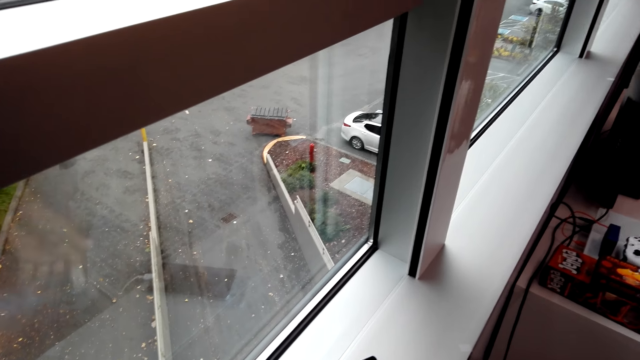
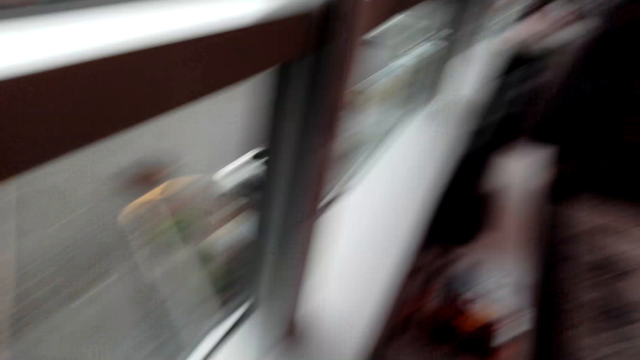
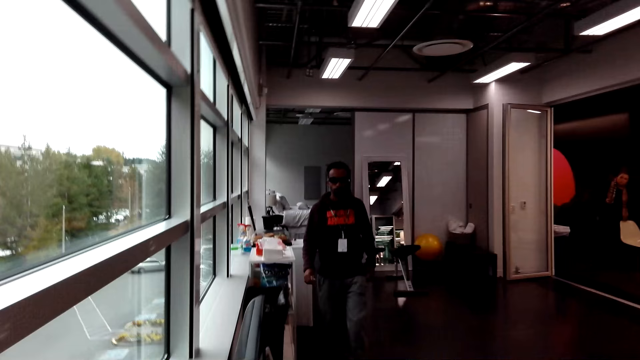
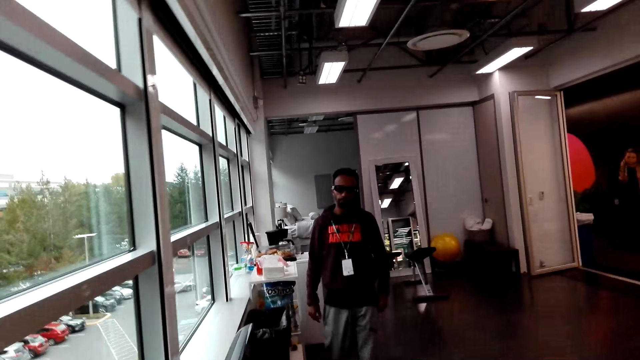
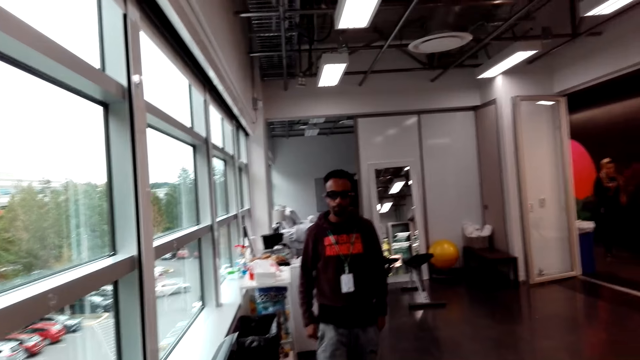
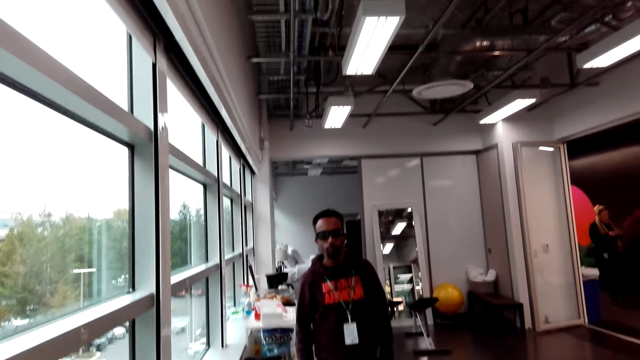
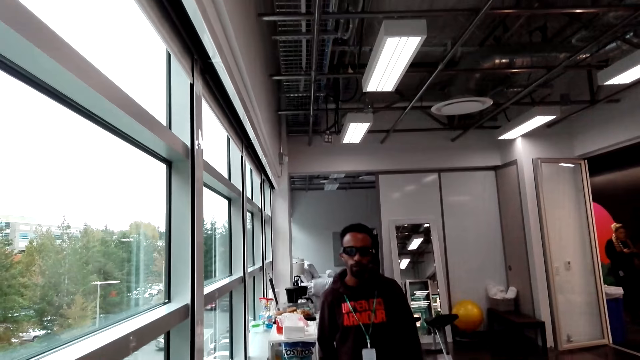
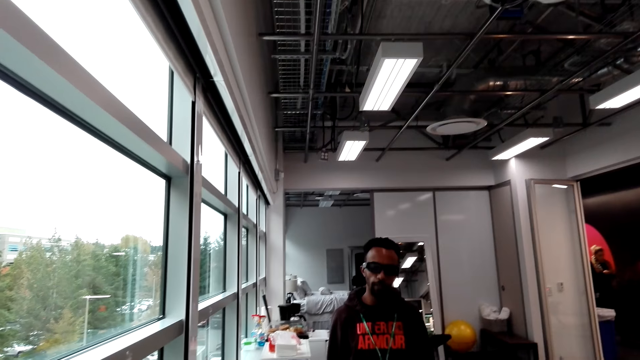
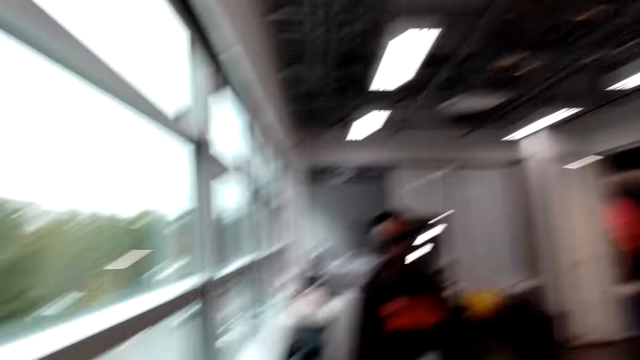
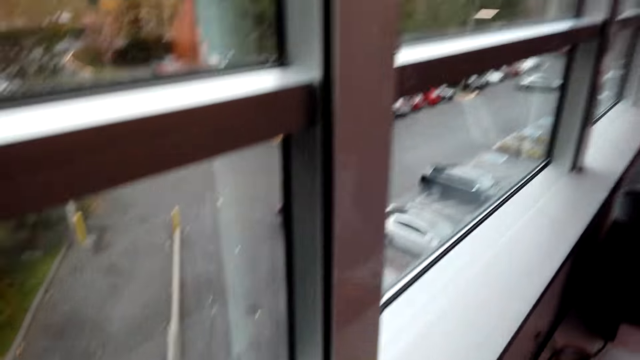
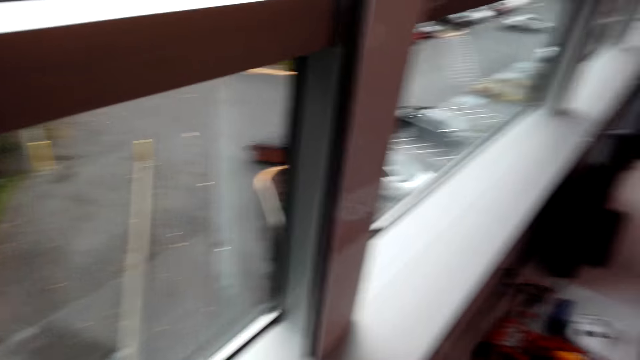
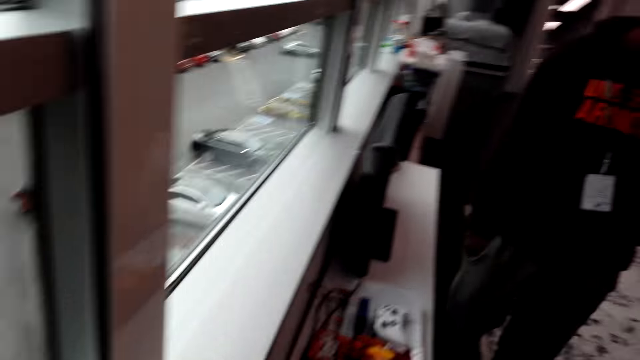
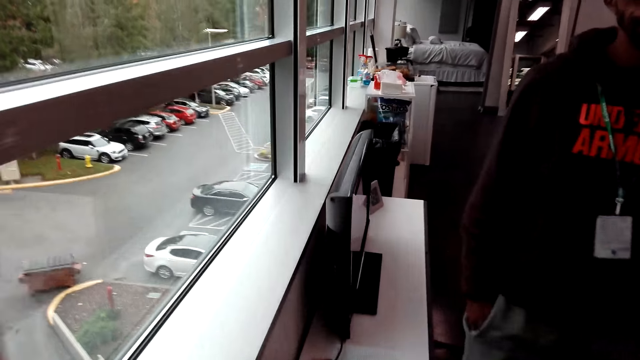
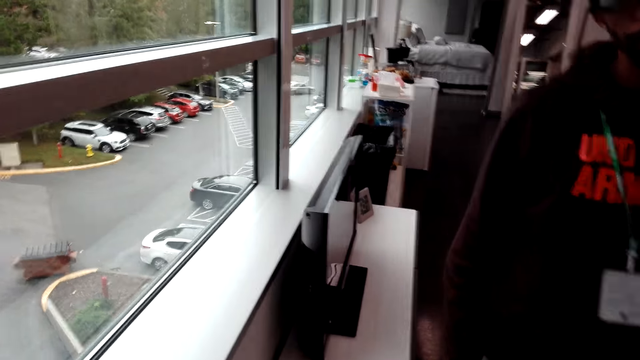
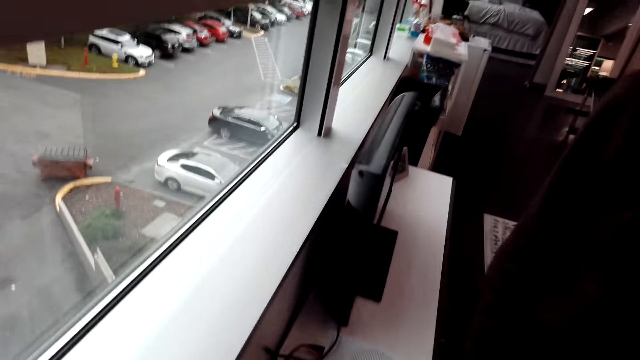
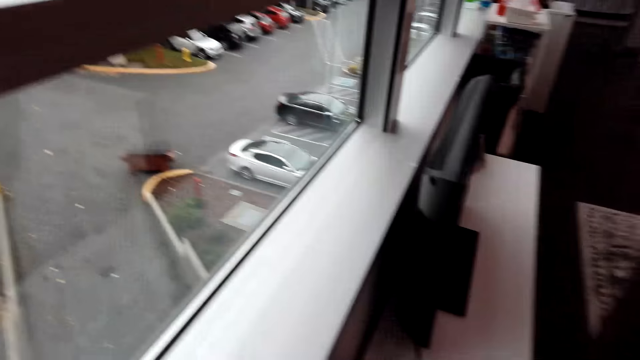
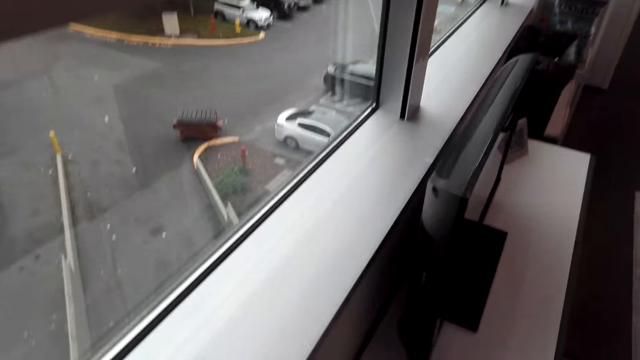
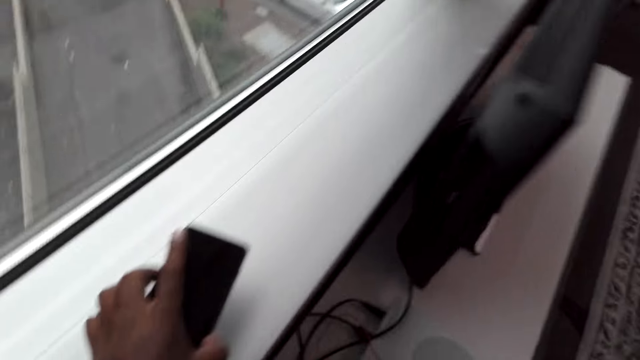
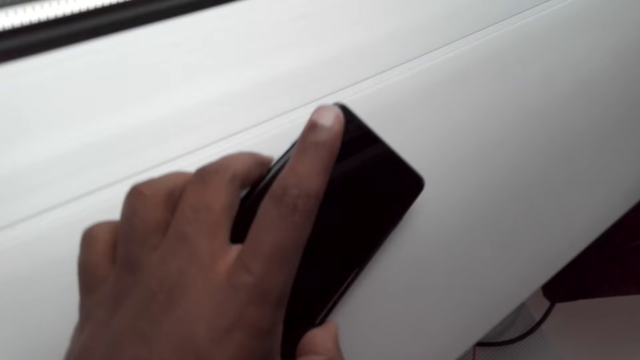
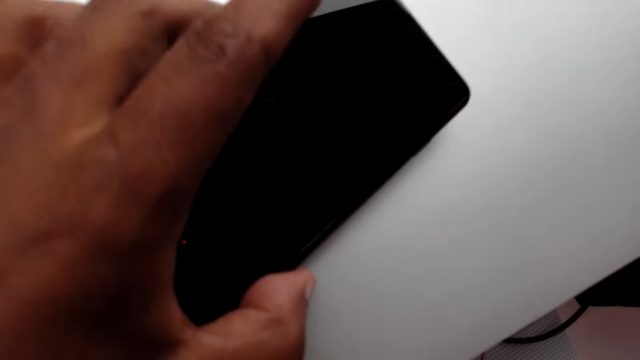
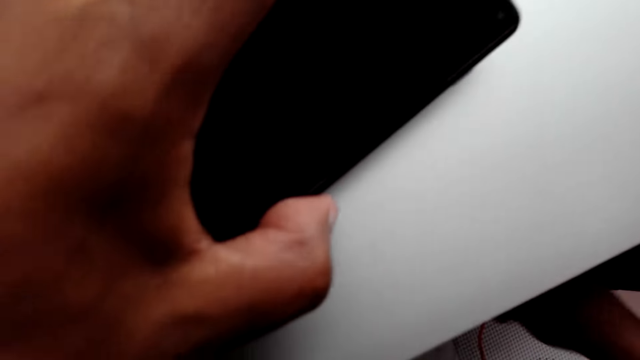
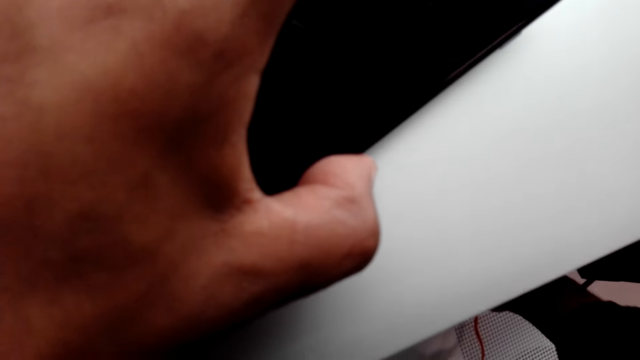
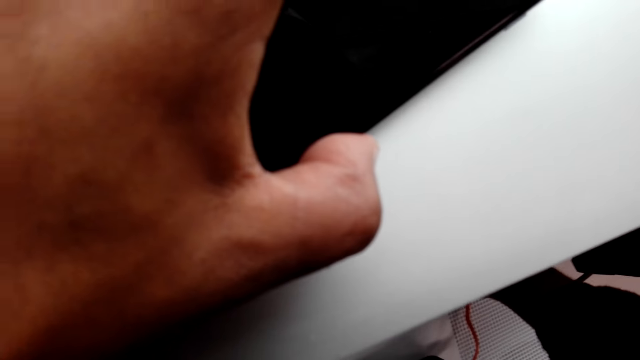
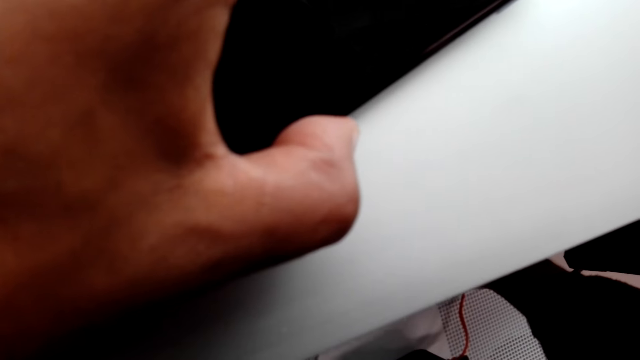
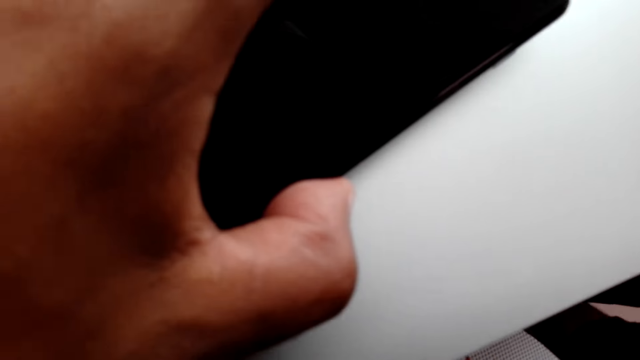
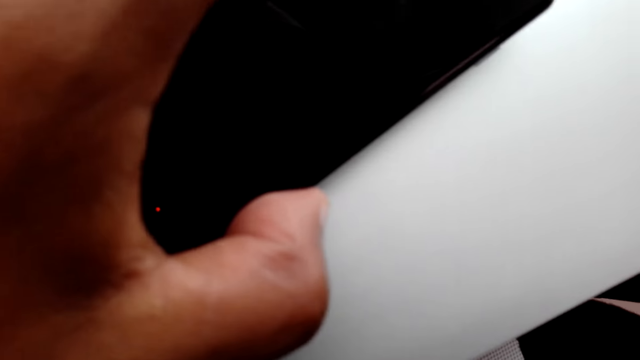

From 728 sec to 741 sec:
The camera wearer looks around. A man walks around the room. The camera wearer does something. A woman moves in another room. The camera wearer does something. The man walks around the room. The camera wearer looks around. They hold a mobile phone. They place the phone on the counter top.

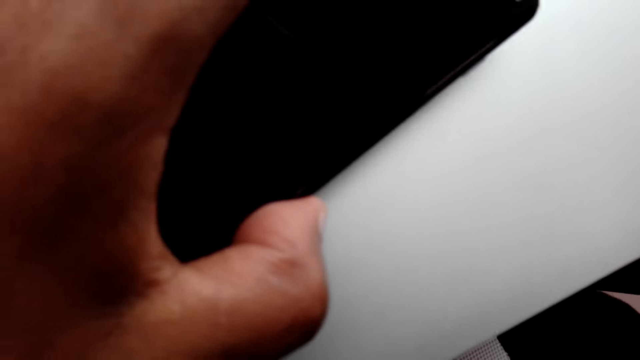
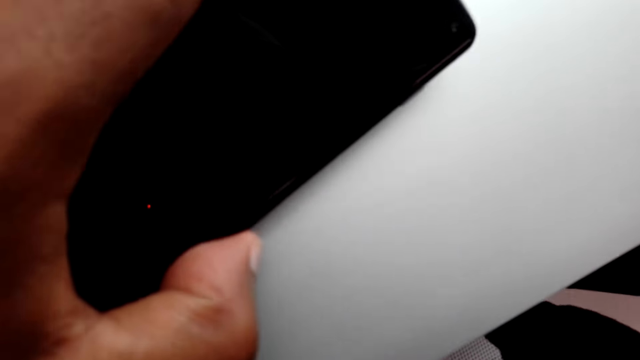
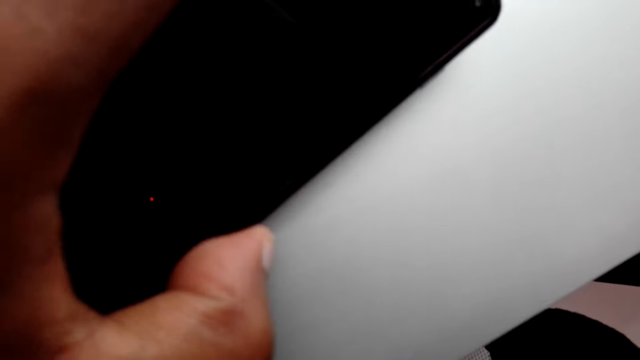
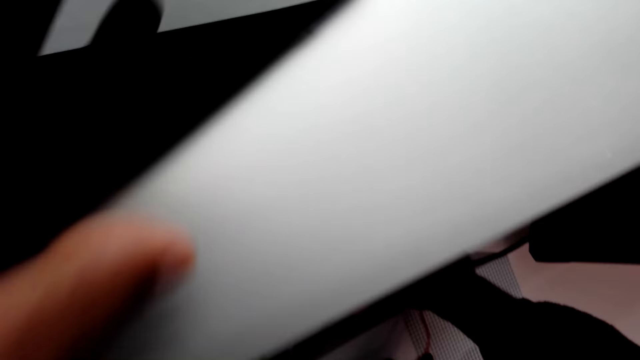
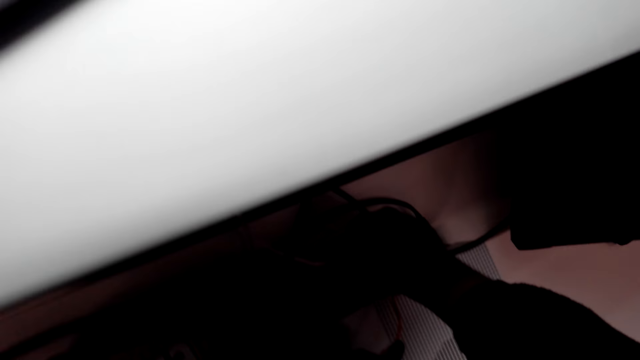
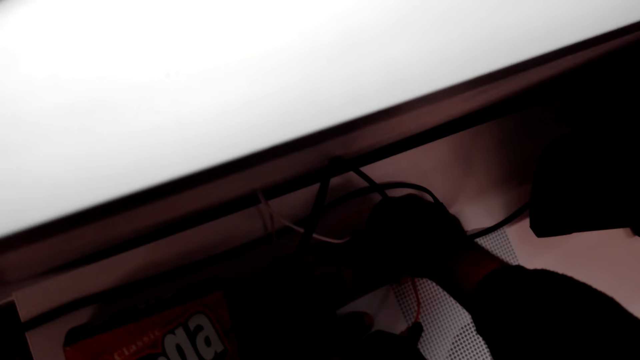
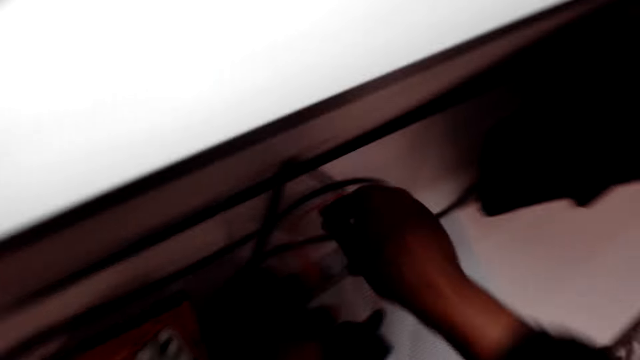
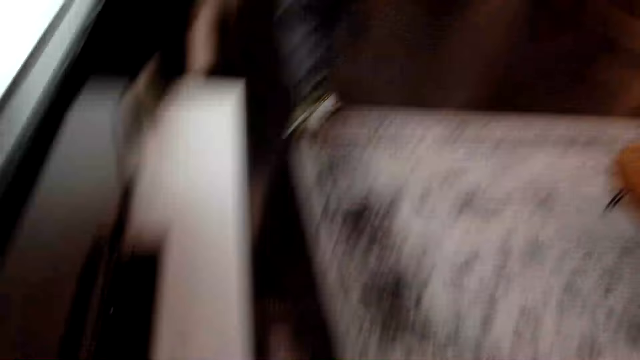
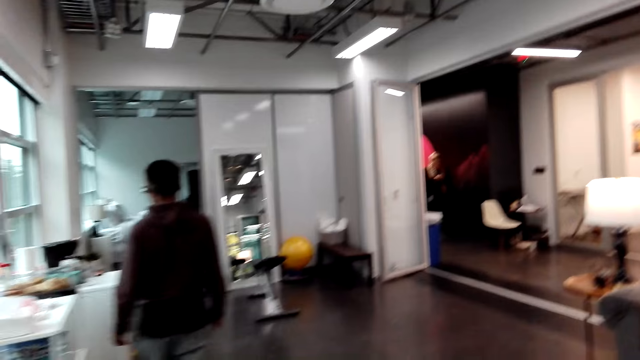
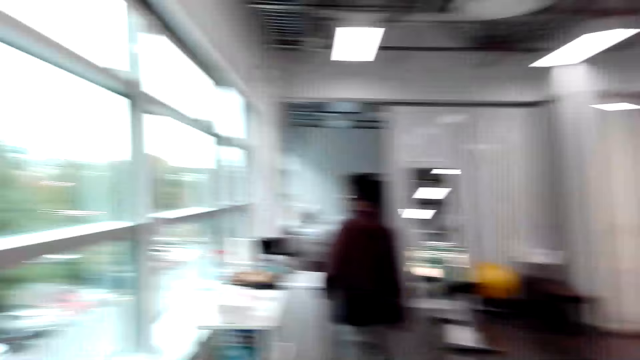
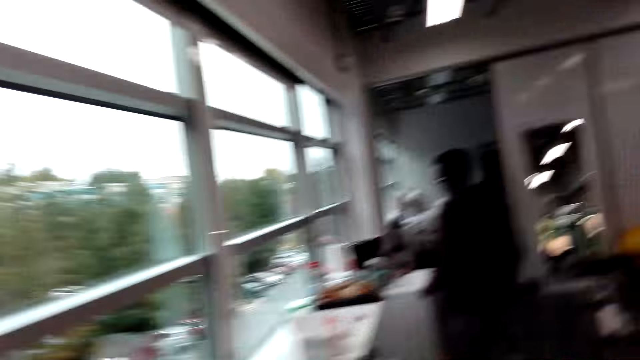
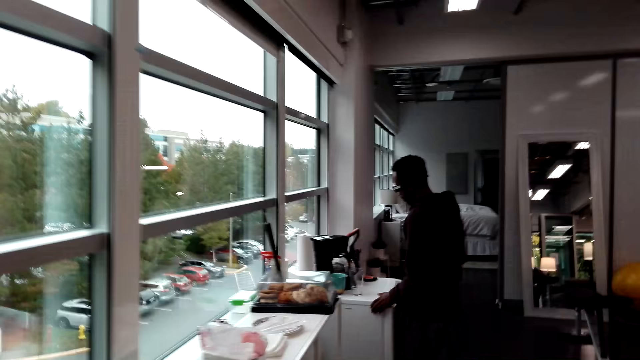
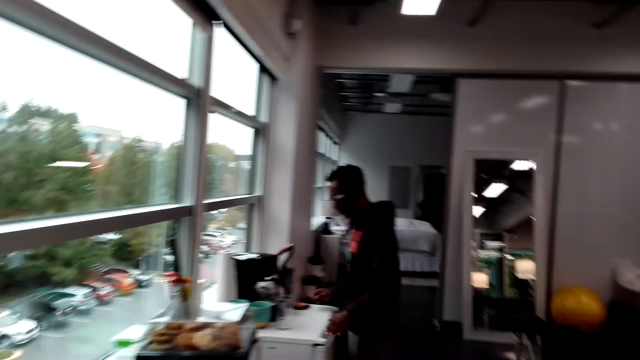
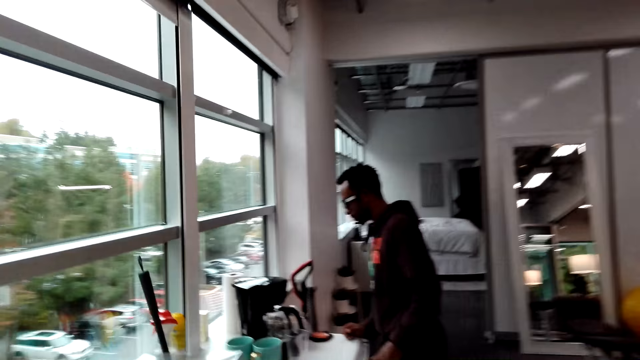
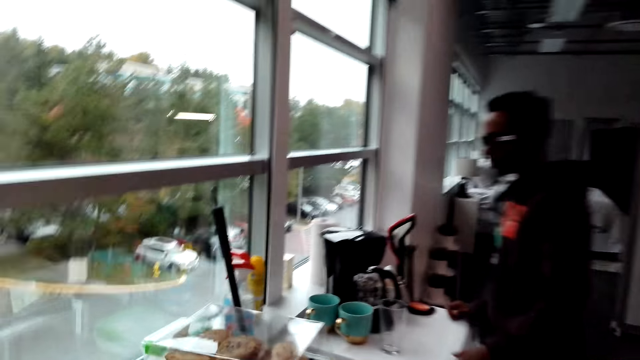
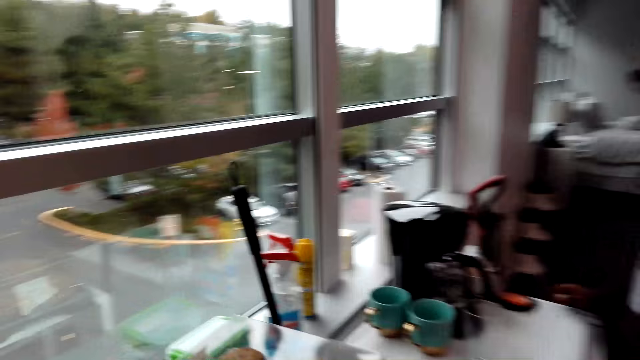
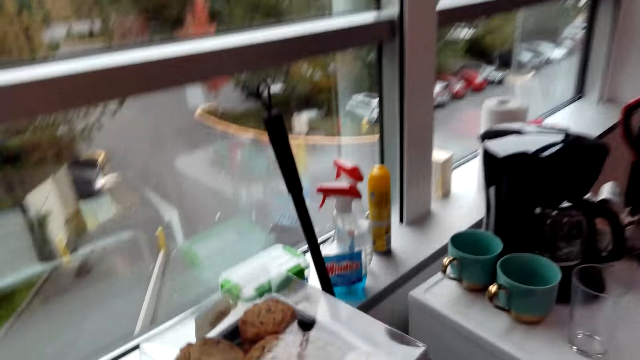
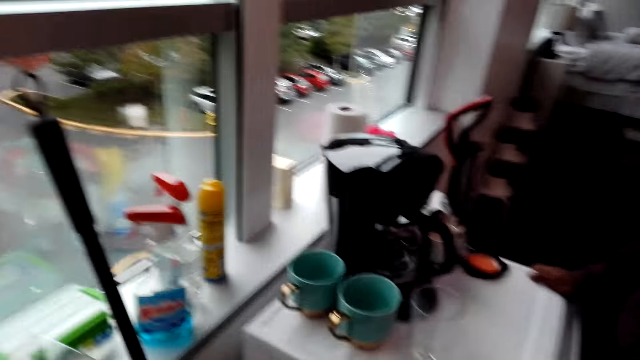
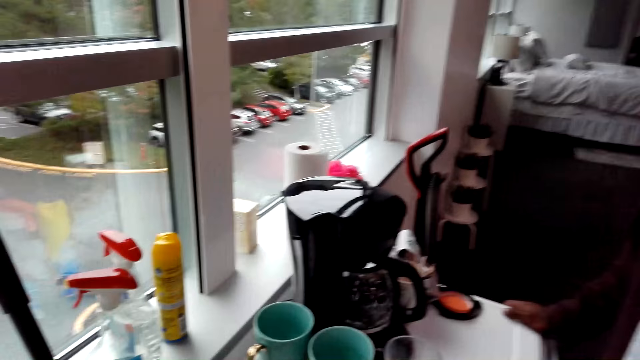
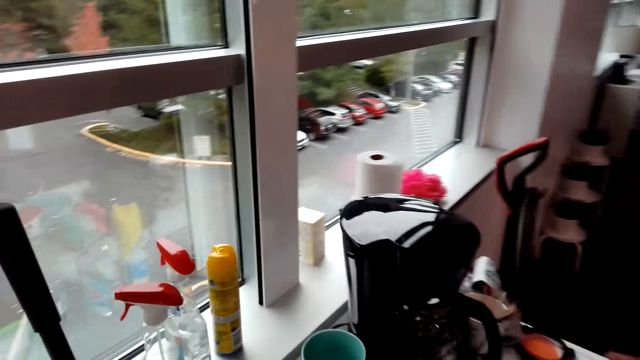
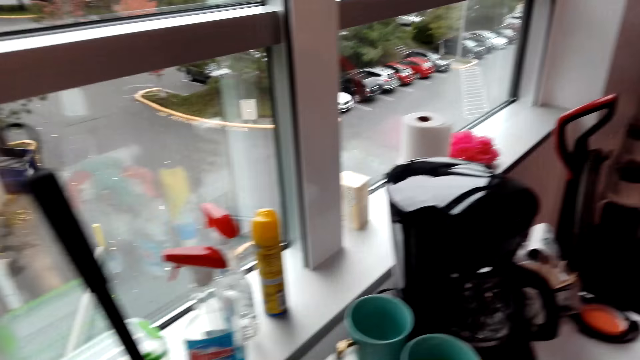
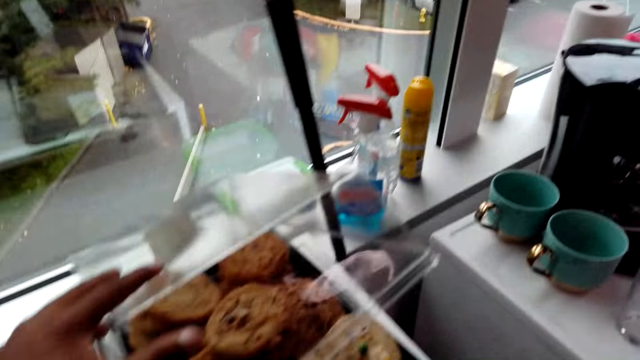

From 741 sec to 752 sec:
The camera wearer holds the phone on the counter top. They adjust the charger in the socket. They look around. A man tightens something with the hand. The camera wearer turns around. They look around. The man walks around. A woman sits on a chair. The camera wearer walks around. The man puts hands on the fridge. The man does something. The camera wearer looks around. They move around. The man puts hands on the fridge.
